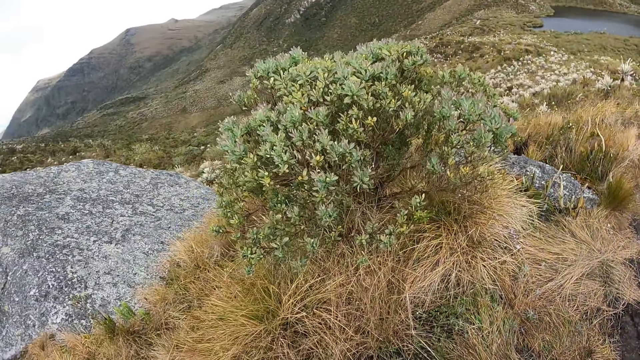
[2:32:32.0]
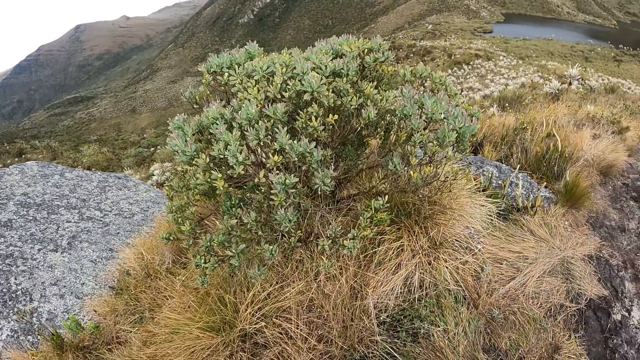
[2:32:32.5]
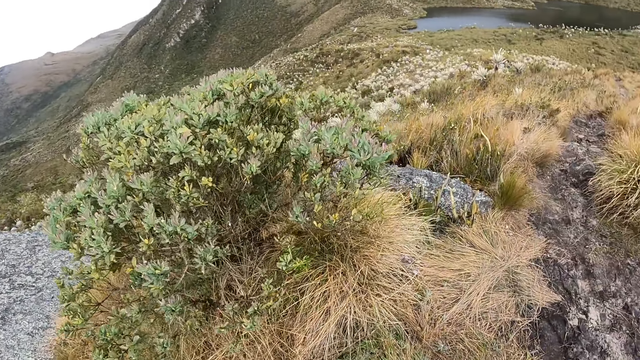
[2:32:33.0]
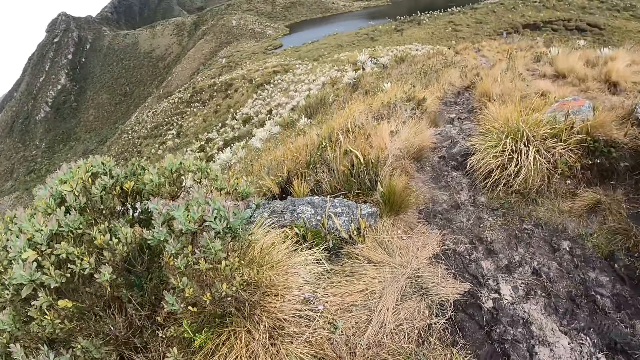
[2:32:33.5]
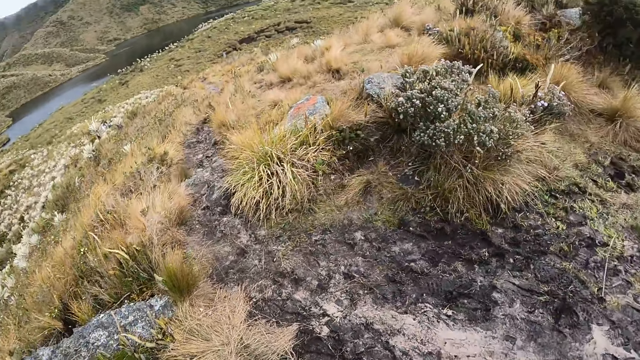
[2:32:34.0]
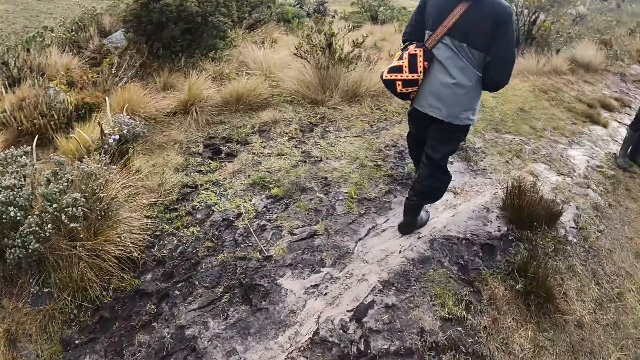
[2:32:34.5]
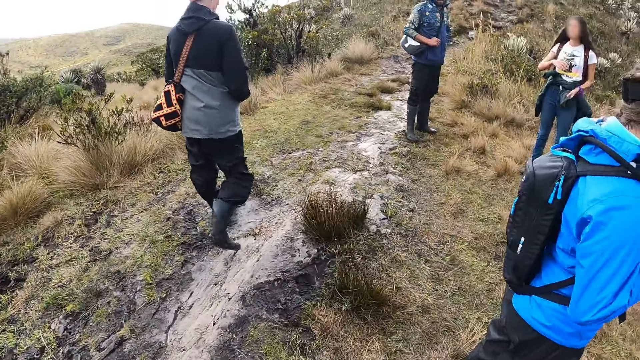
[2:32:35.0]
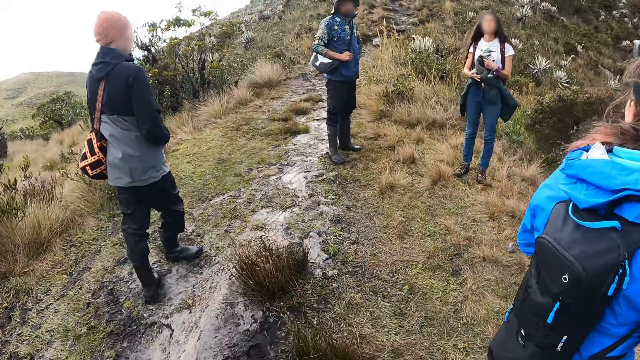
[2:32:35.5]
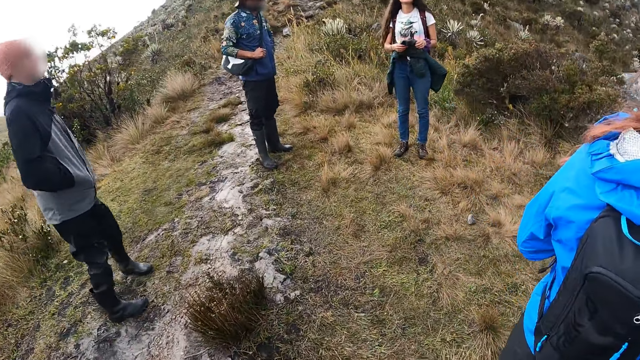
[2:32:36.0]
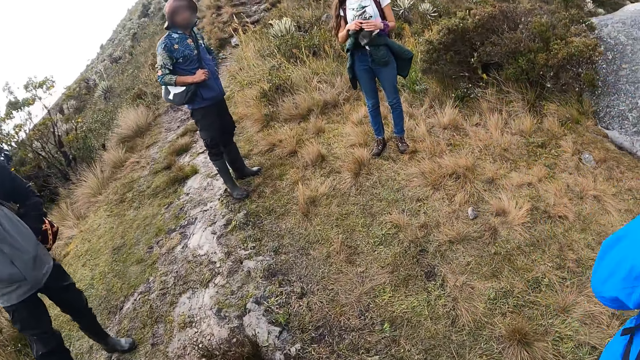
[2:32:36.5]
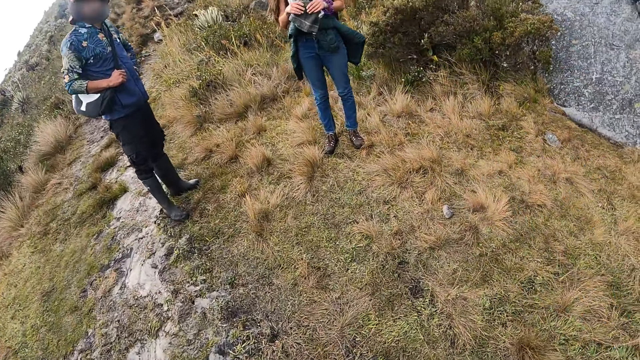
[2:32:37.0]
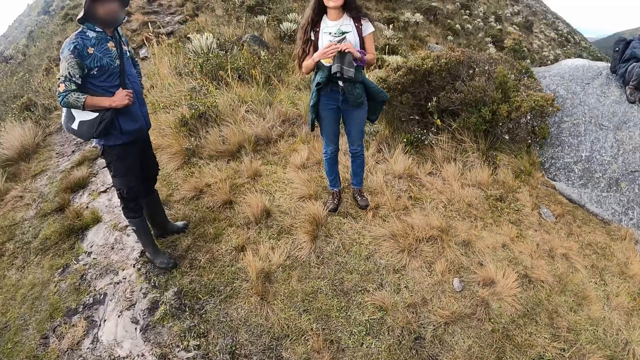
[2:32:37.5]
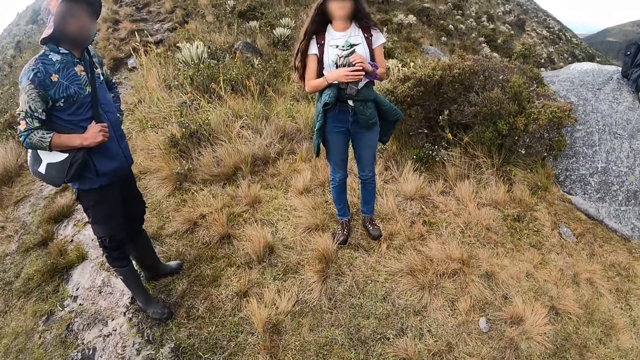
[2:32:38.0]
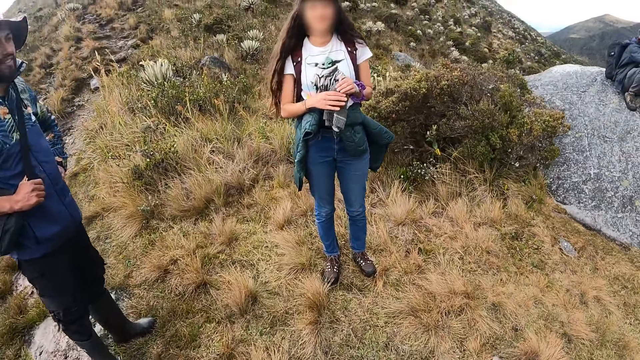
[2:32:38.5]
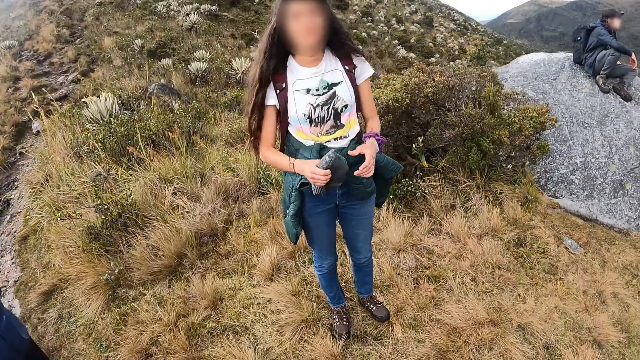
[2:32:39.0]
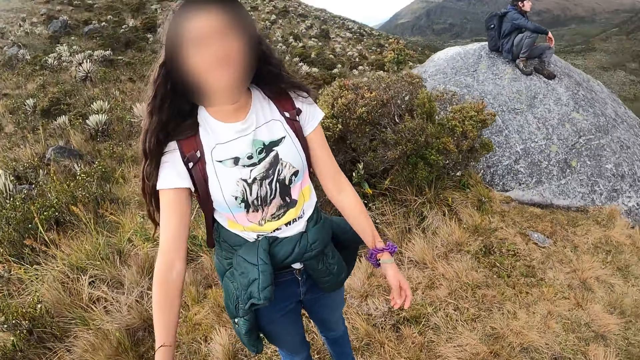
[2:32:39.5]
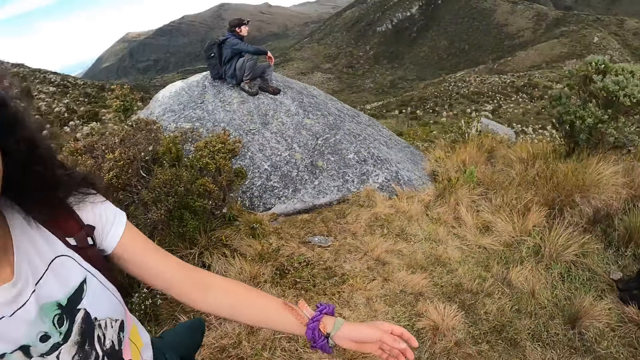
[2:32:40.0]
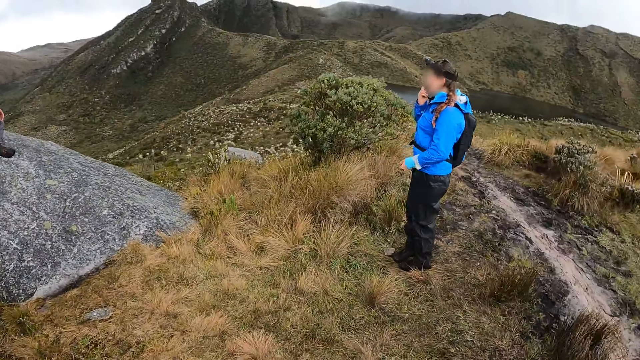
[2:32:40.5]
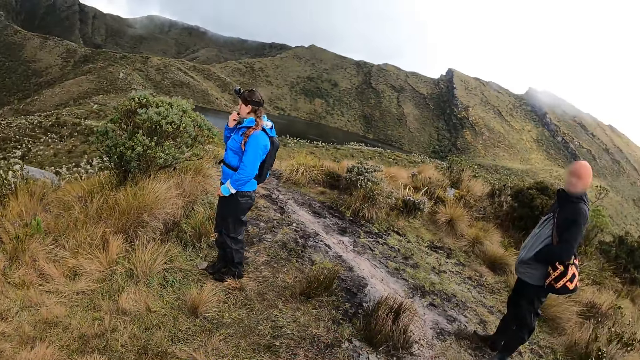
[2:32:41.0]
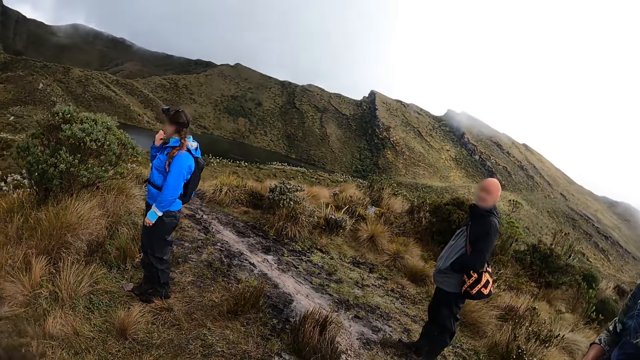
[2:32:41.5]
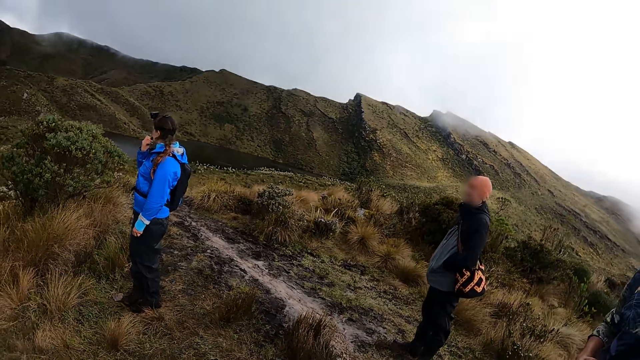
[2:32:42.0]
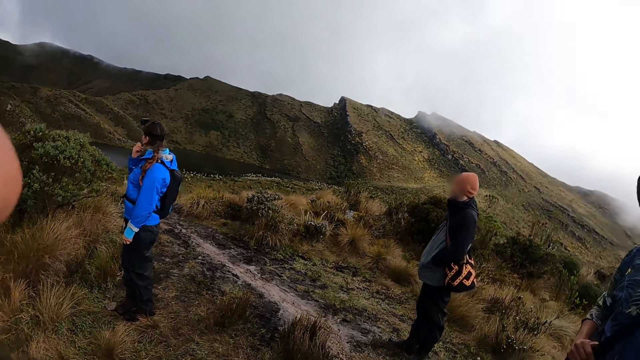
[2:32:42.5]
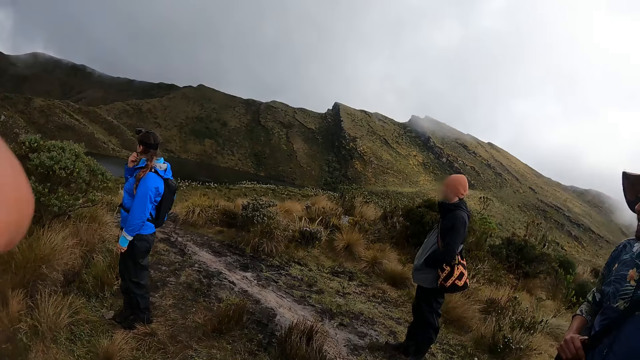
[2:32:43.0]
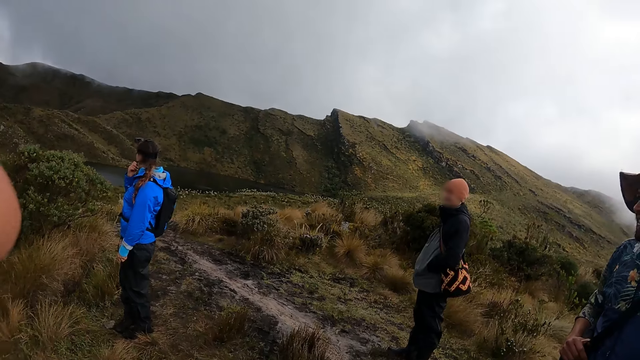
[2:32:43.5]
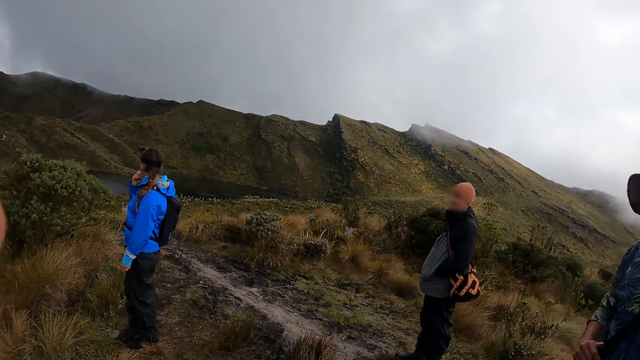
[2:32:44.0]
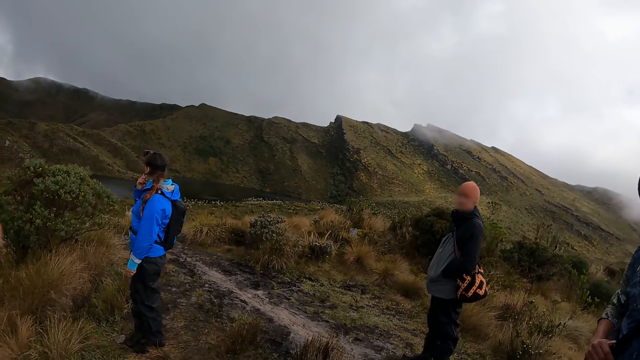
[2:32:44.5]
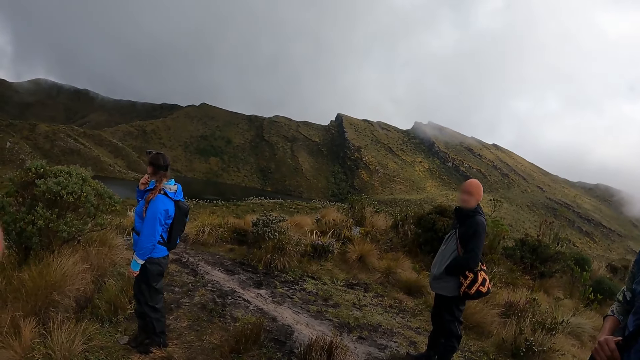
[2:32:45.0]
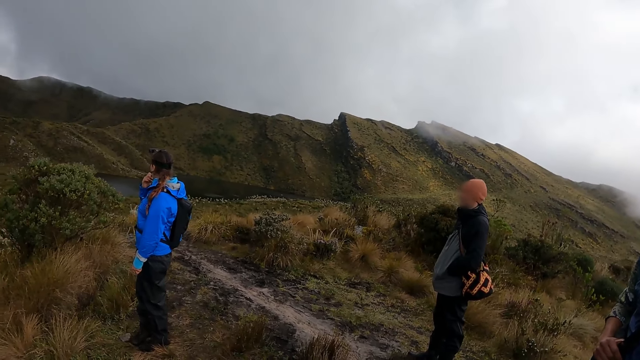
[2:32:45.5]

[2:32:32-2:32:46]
The woman holds a head warmer with both hands. The woman hugs the camera wearer. The camera wearer looks around the hill.

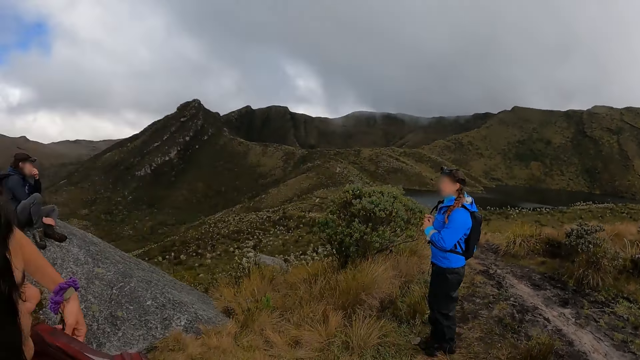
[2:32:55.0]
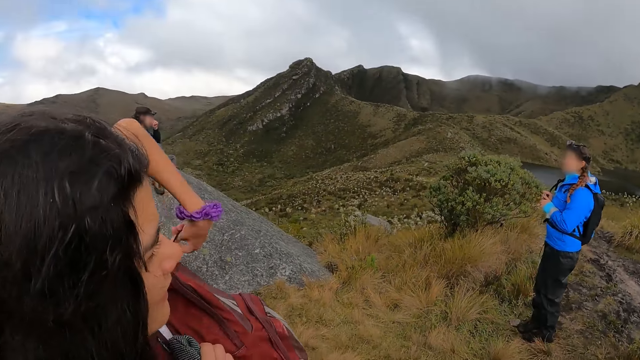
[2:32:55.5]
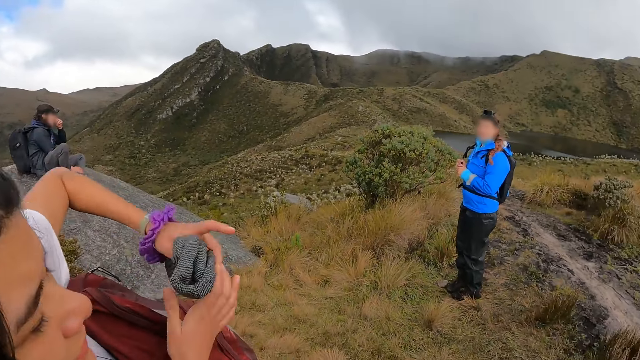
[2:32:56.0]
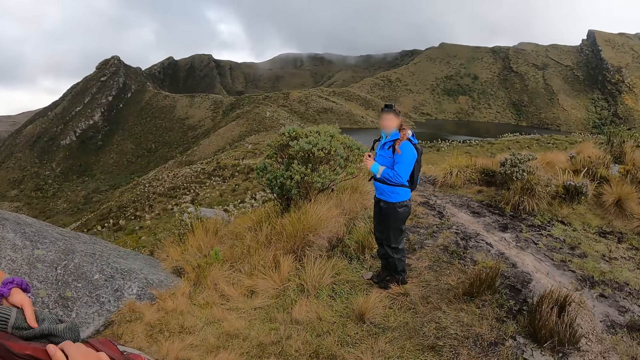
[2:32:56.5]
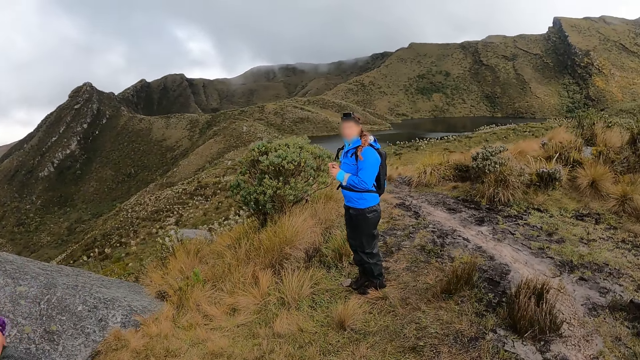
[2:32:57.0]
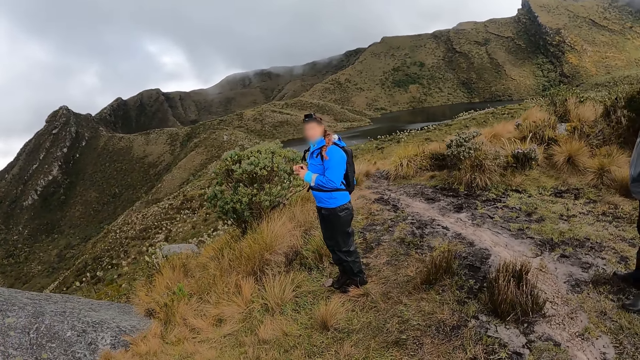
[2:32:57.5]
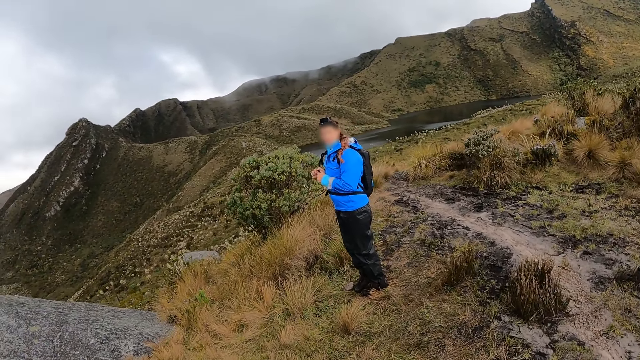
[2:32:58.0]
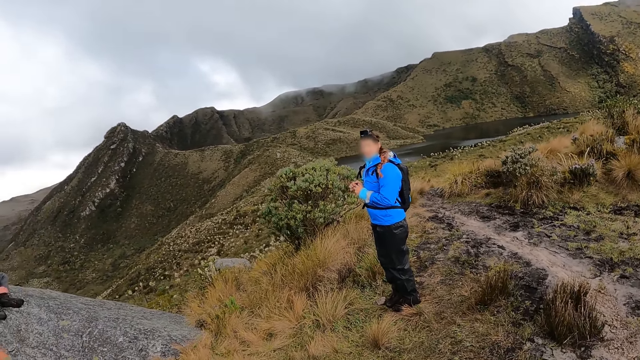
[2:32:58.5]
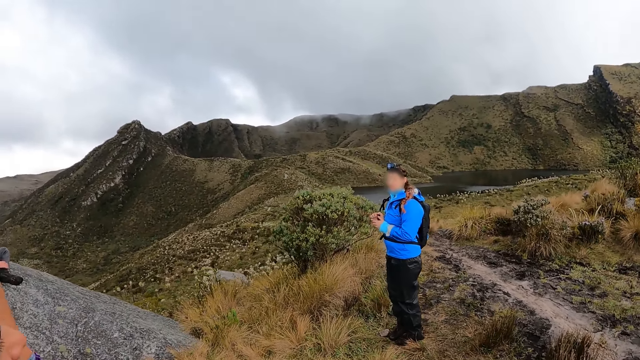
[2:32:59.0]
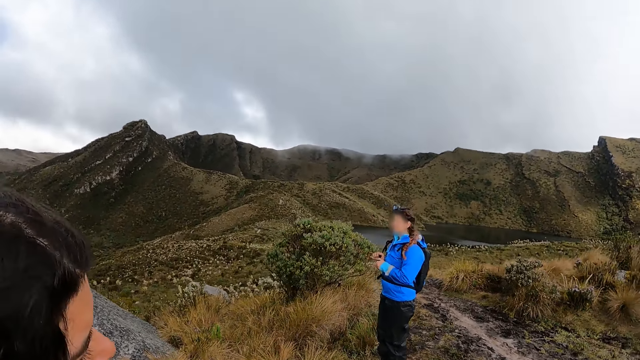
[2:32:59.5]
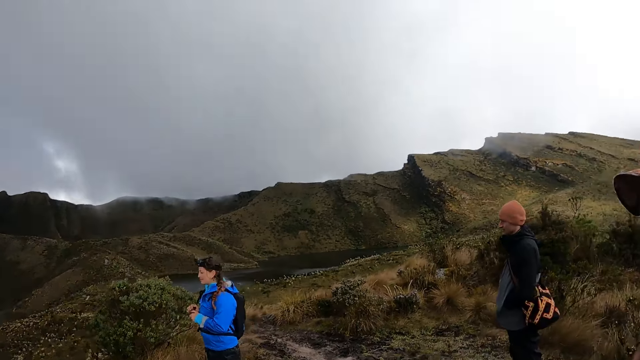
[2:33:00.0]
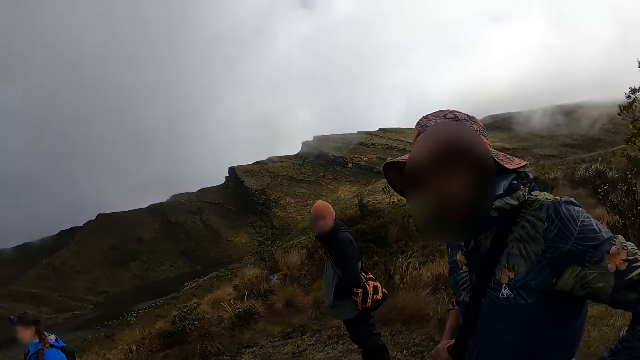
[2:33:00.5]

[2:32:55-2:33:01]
The woman zips a backpack with her left hand. The woman collects the head warmer with her left hand from the right hand.
